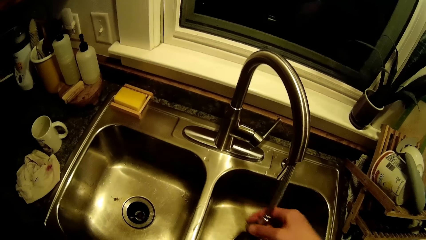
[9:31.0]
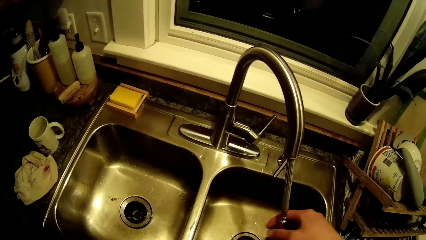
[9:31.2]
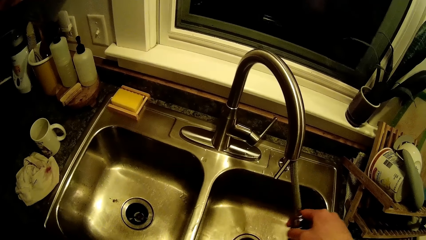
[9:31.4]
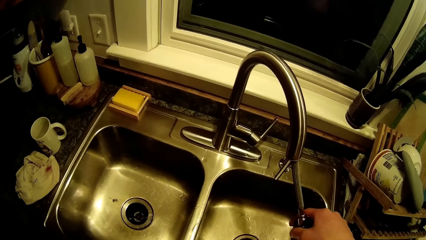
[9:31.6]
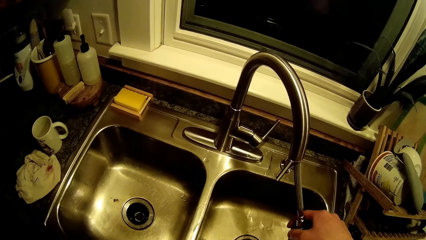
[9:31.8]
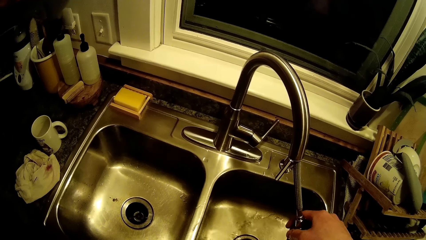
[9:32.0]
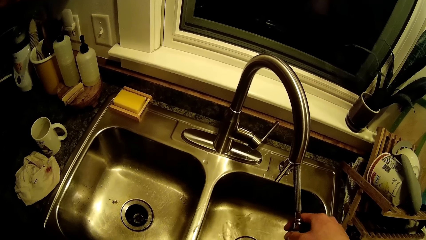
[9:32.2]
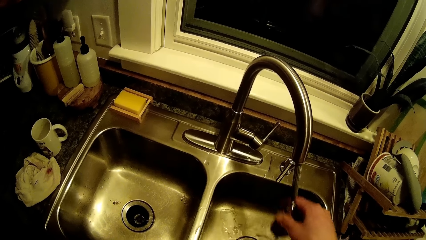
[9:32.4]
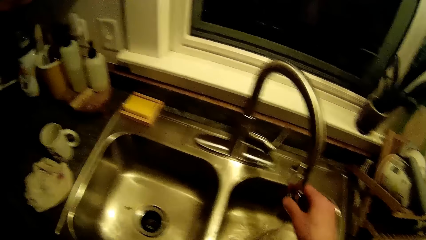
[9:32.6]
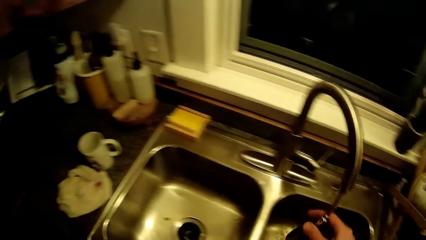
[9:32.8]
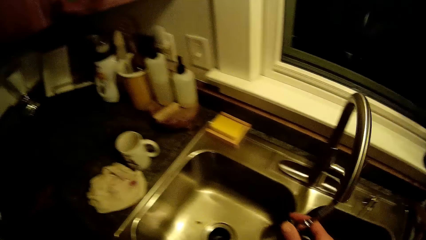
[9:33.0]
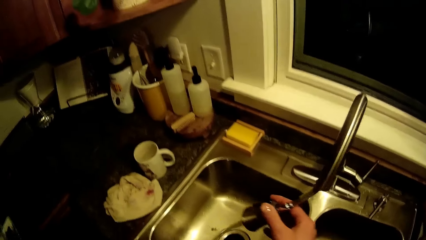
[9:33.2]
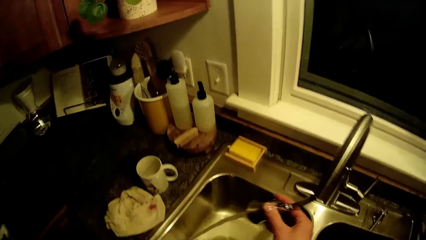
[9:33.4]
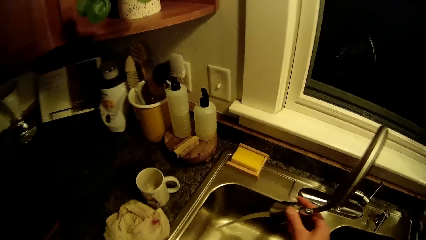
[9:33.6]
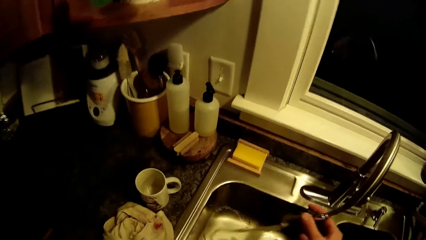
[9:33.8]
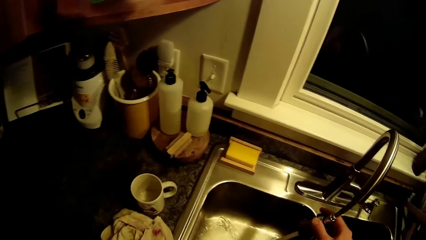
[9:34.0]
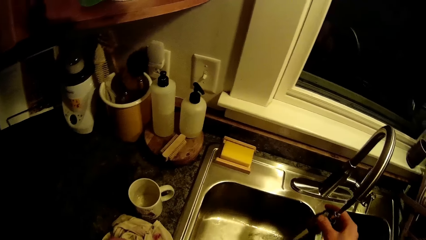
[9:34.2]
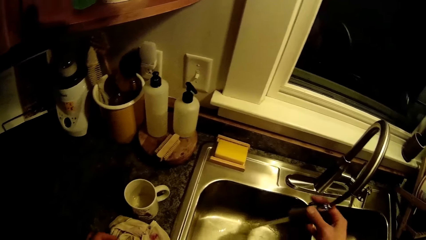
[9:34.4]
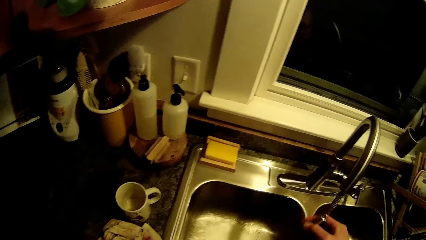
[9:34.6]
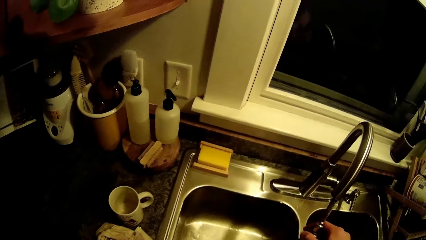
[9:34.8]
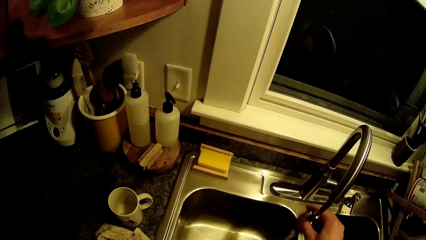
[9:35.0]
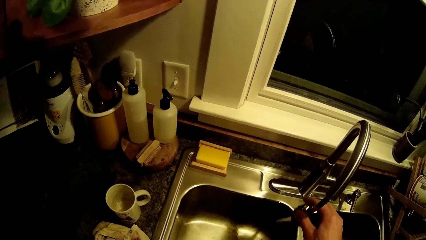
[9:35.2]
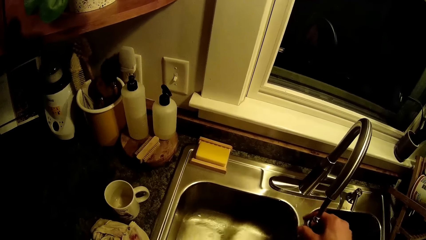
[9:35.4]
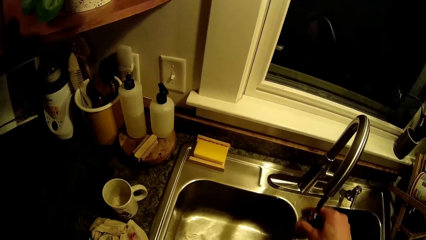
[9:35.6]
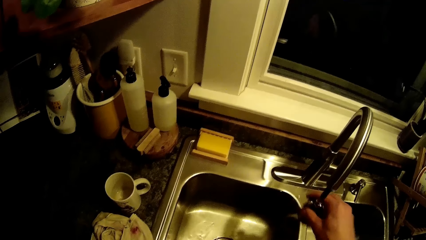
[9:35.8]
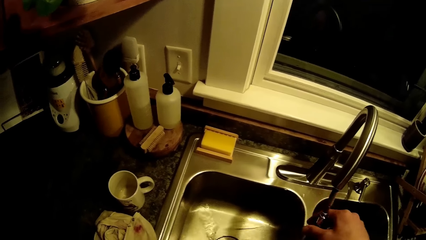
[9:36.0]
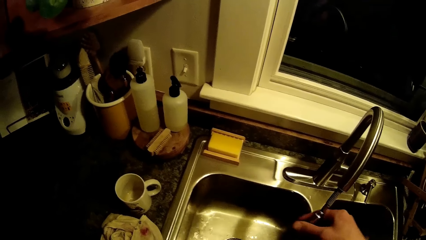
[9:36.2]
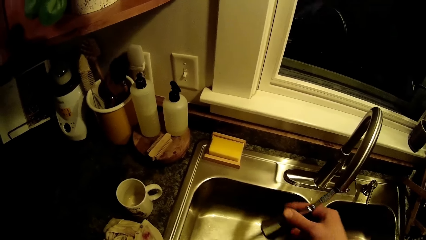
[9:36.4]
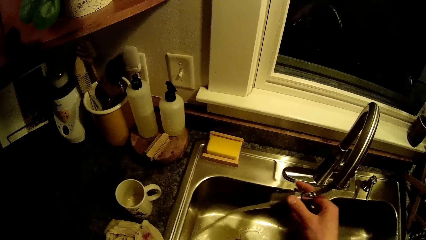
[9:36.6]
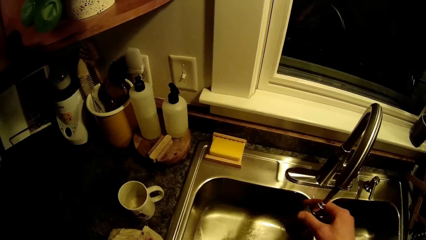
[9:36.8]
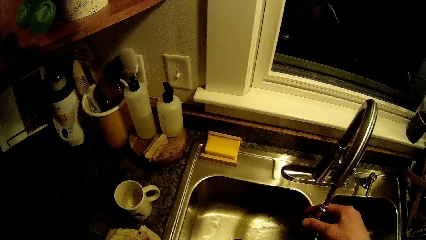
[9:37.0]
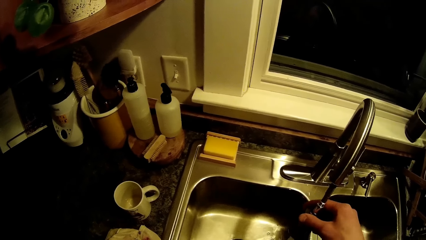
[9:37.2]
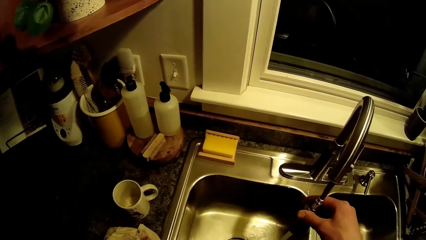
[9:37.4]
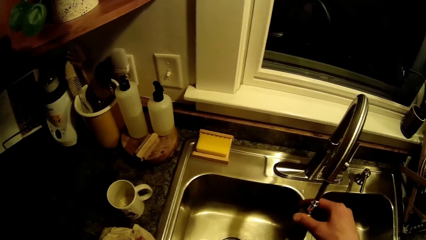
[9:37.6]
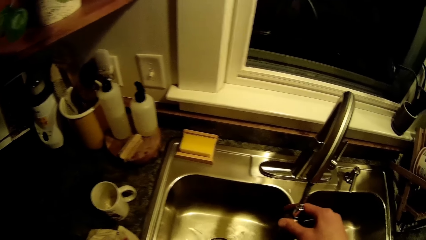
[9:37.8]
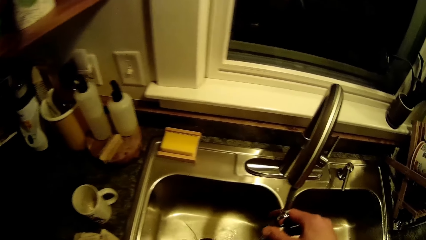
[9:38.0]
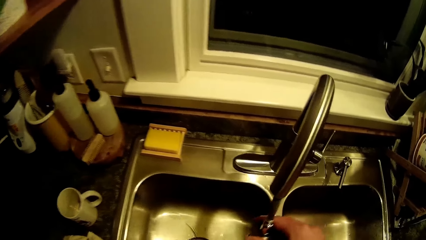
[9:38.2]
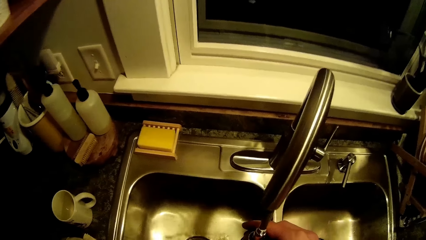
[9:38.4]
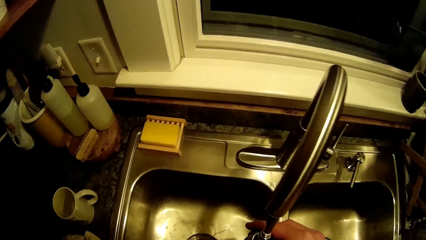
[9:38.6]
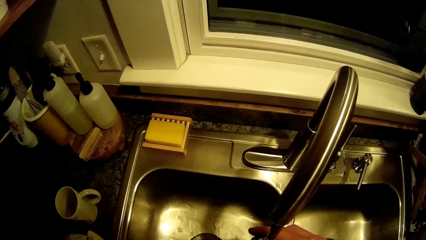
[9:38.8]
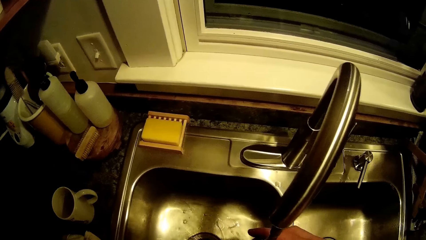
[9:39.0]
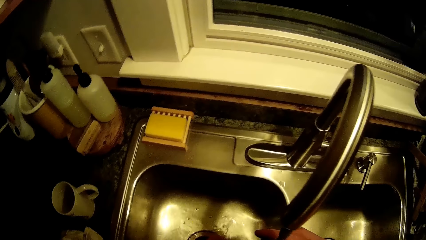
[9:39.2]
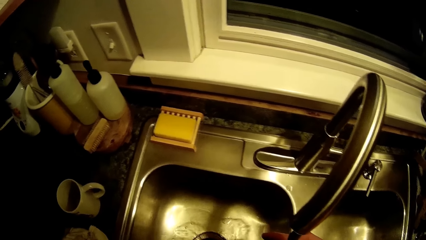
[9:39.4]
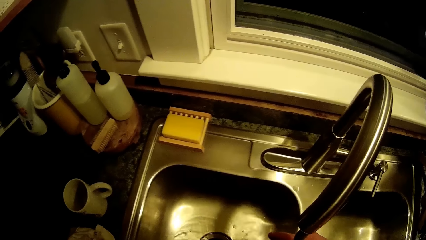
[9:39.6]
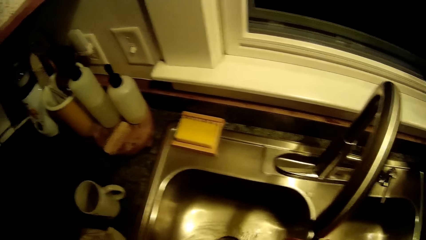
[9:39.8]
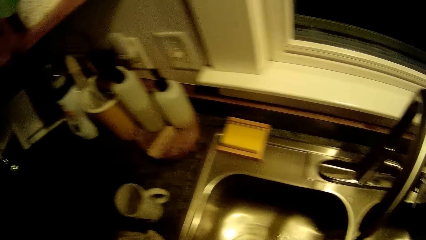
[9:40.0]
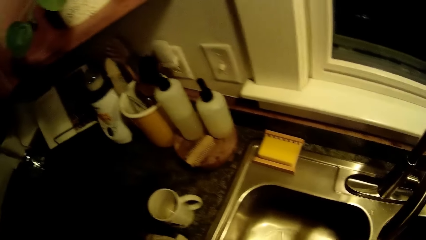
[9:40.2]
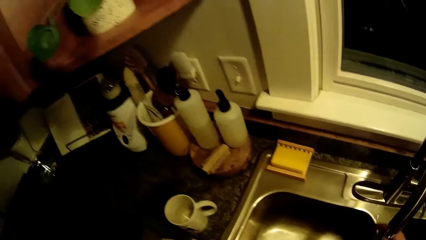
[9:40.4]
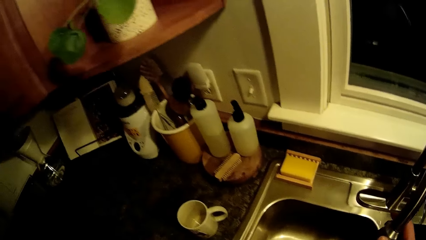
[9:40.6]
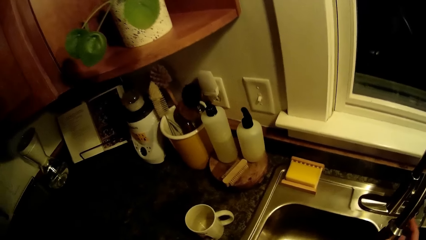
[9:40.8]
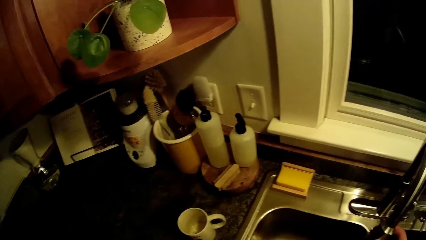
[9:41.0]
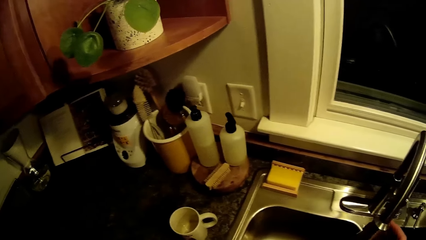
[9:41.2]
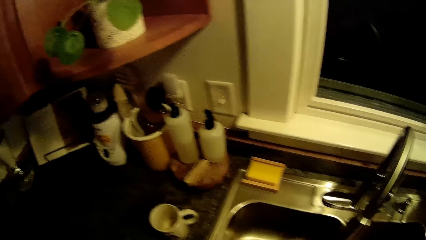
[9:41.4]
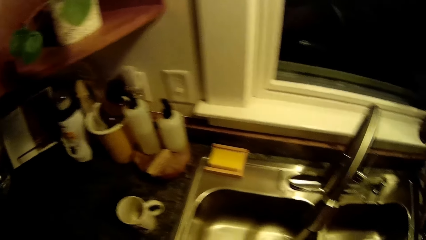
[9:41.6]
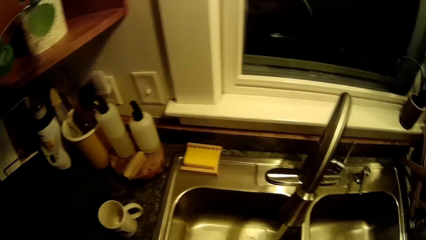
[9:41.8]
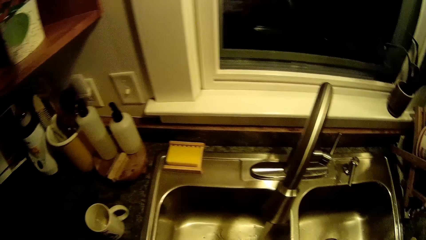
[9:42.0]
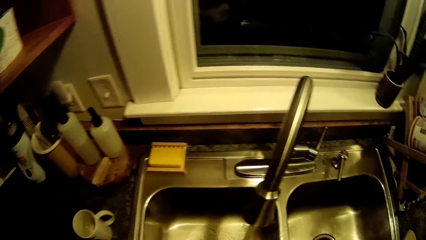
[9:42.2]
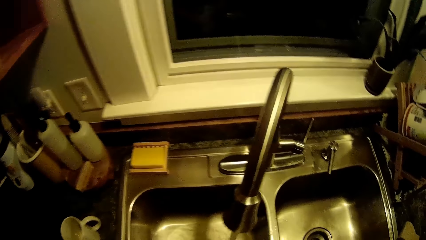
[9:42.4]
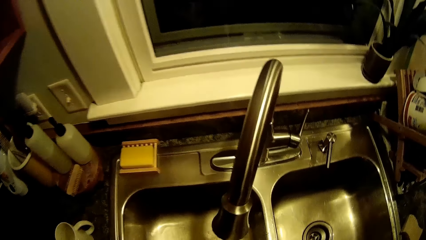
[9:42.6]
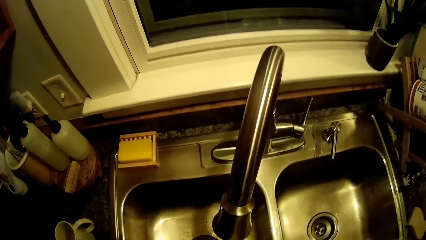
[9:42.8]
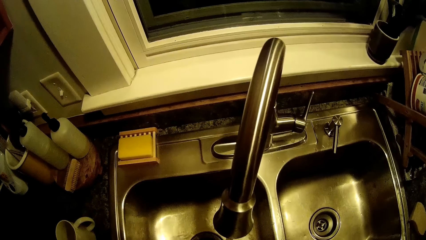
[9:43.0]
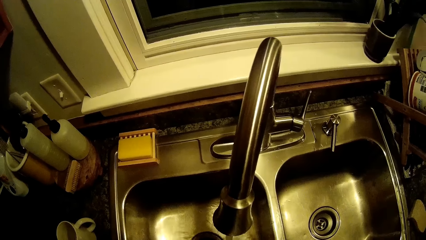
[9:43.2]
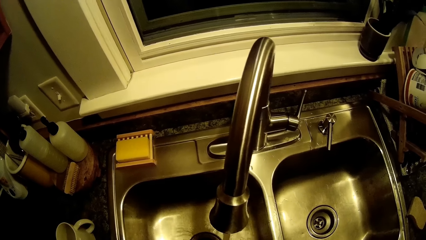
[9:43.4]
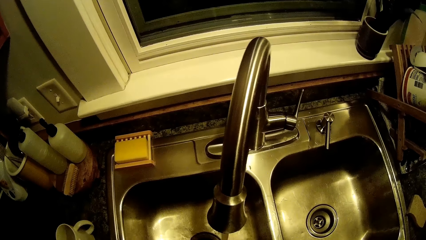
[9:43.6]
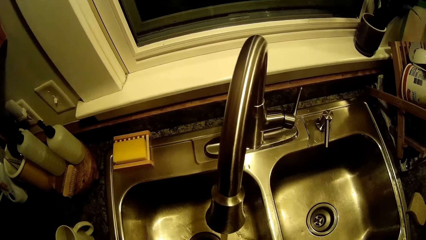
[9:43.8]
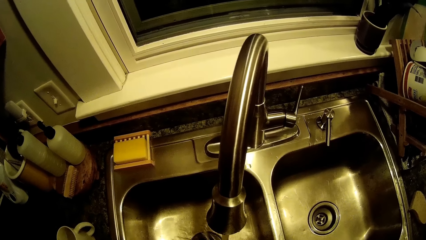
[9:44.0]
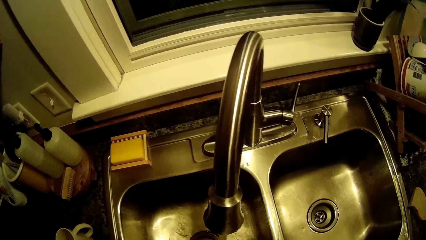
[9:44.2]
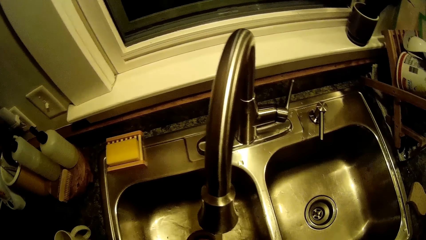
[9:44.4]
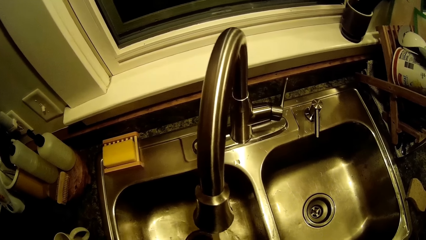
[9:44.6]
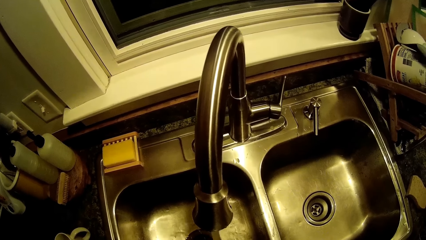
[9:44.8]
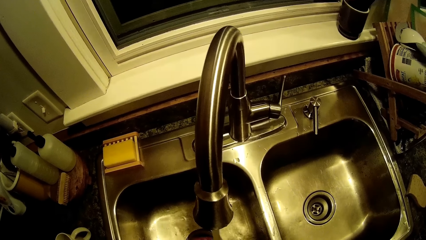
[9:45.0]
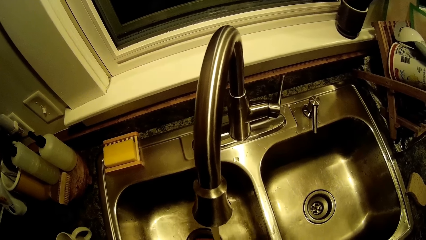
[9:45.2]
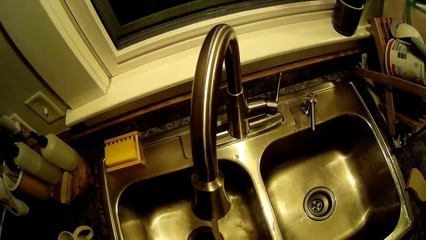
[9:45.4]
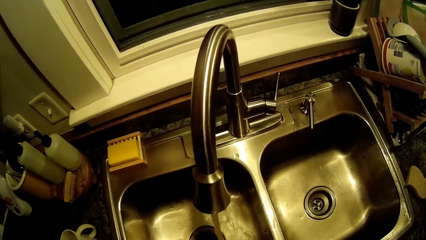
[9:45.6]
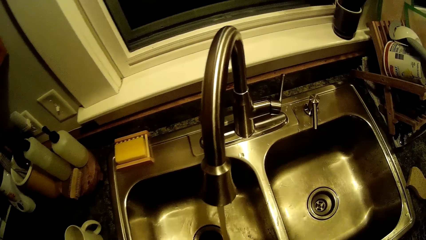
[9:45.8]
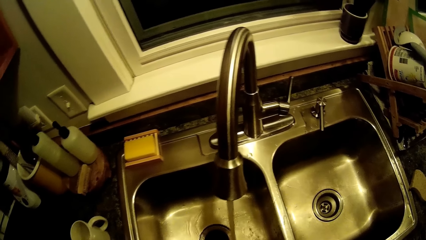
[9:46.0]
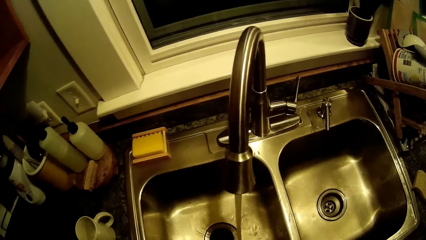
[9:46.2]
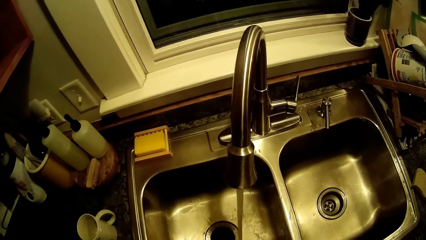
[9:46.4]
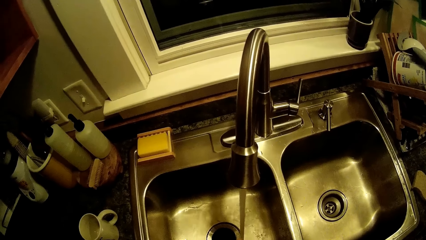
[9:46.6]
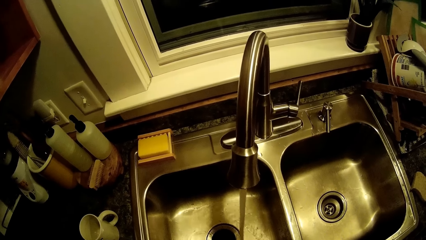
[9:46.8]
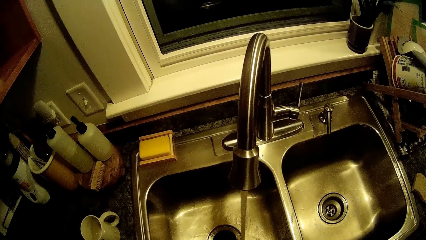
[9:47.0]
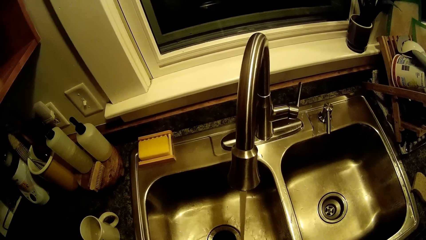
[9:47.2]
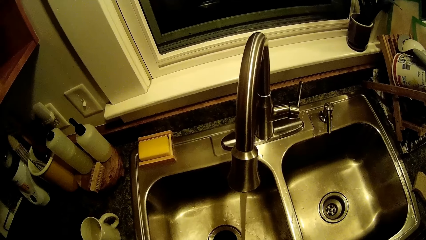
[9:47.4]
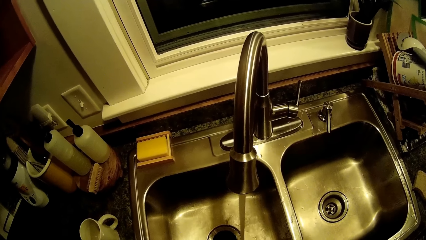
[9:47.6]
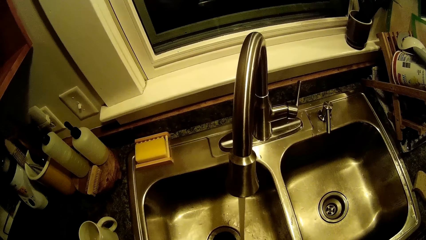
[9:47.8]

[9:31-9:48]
The camera wearer moves the pull-out spray to the left sink. They rinse the sink. They look at the sink.
